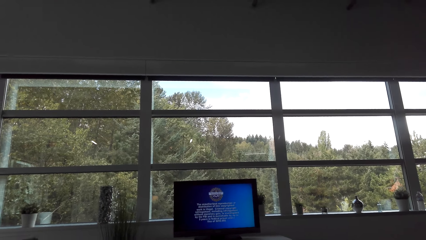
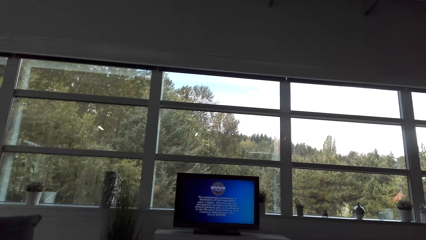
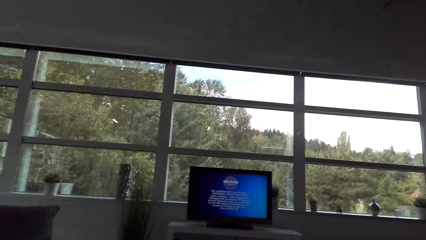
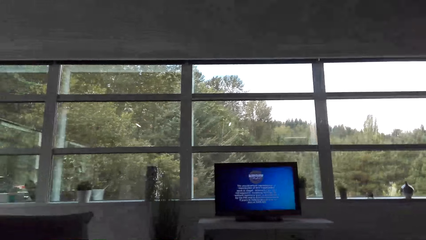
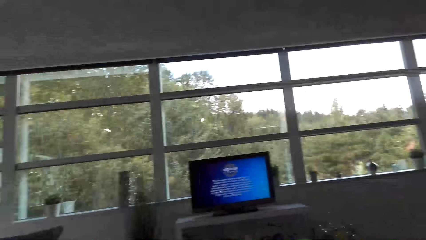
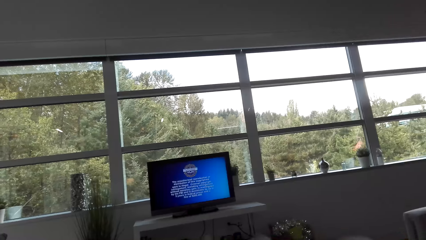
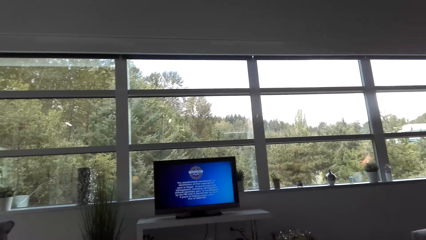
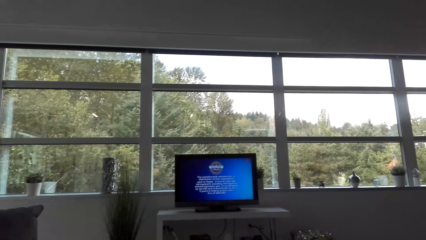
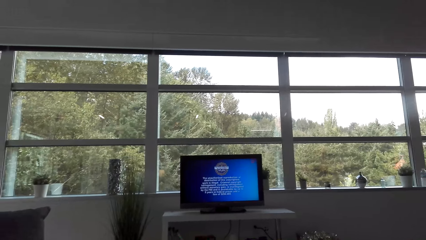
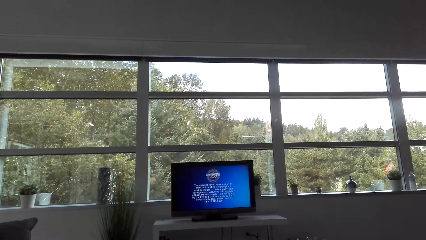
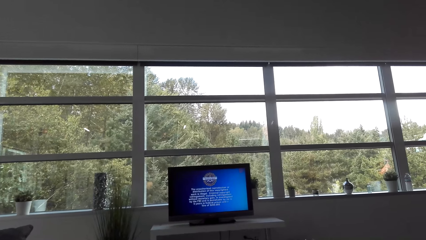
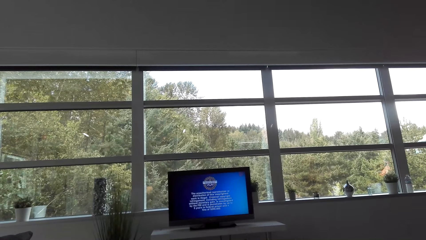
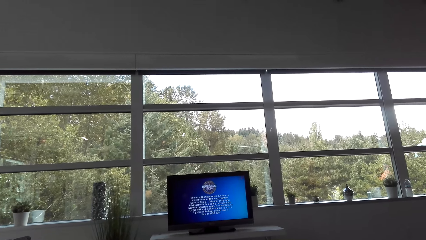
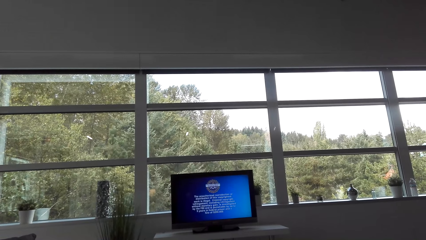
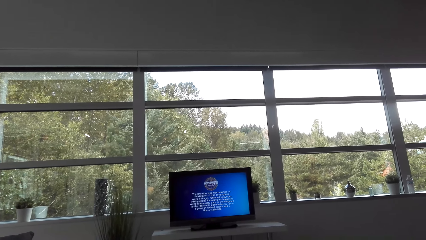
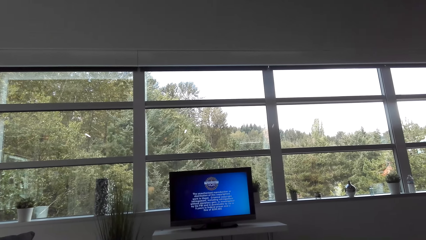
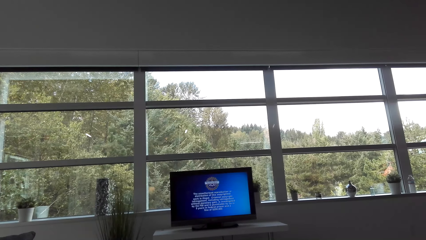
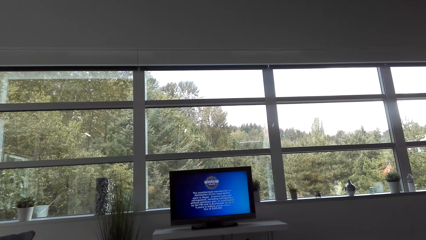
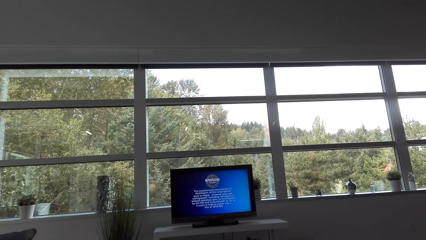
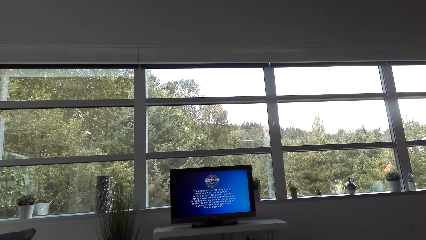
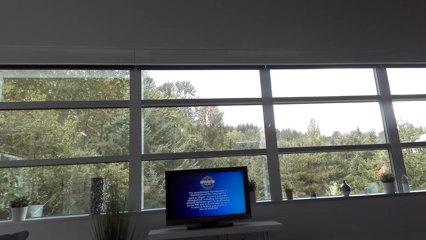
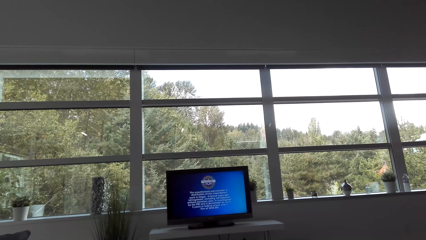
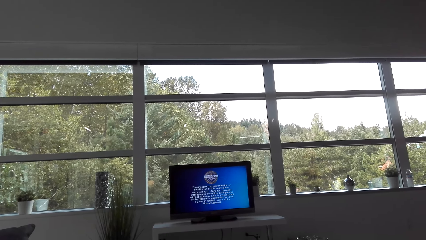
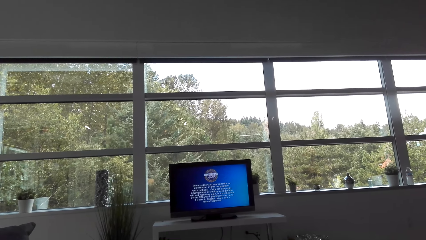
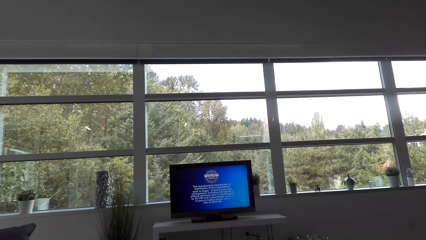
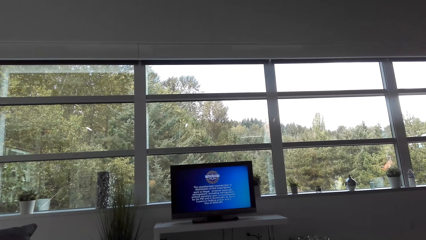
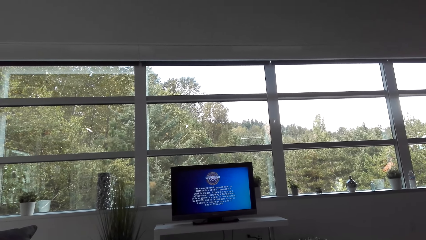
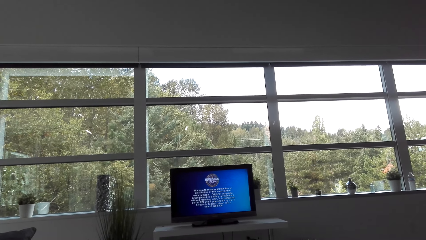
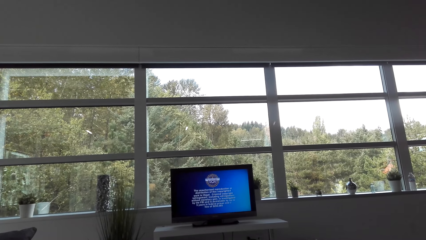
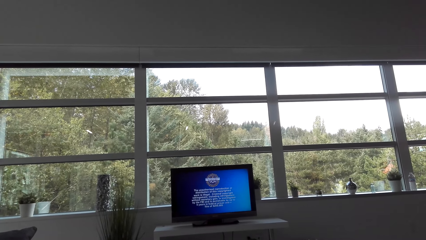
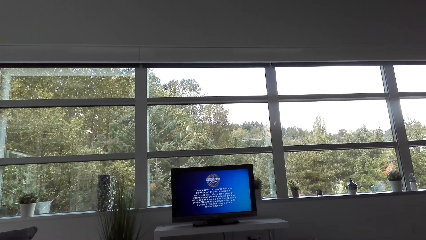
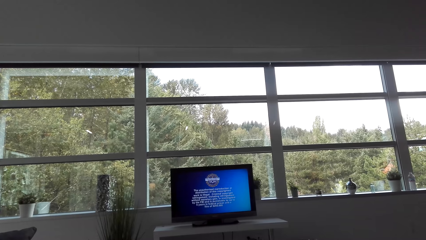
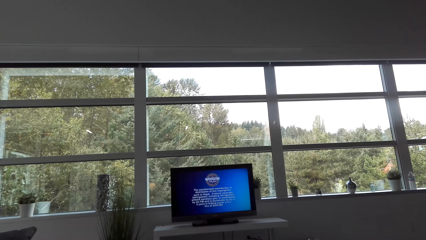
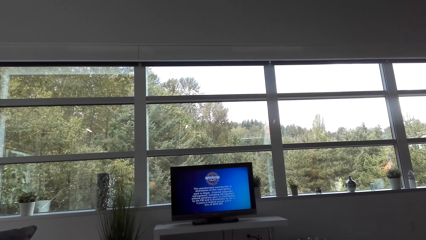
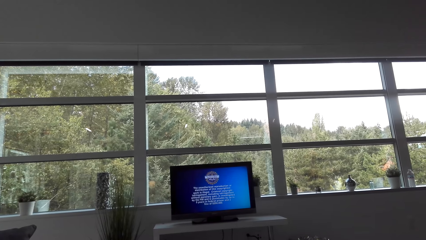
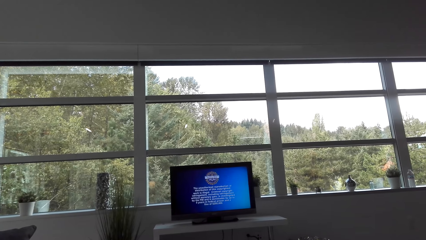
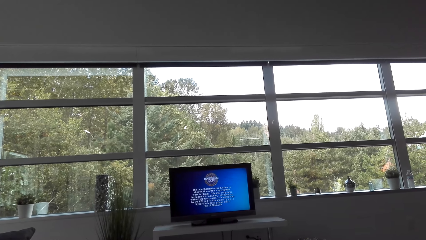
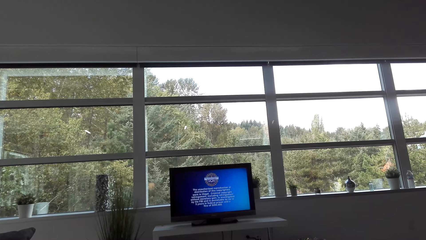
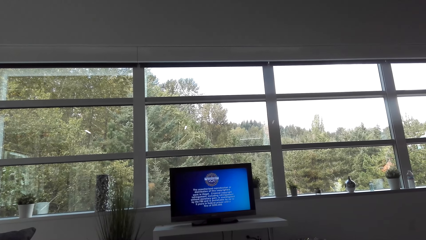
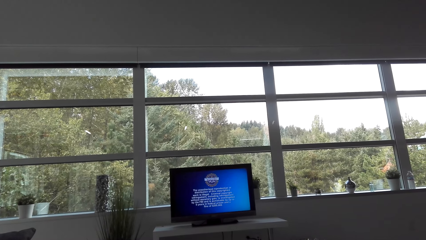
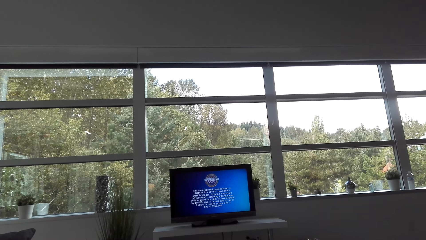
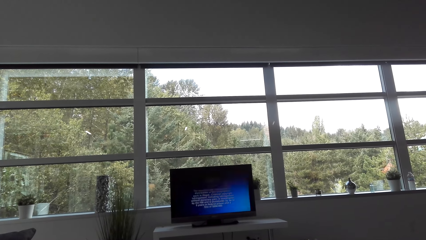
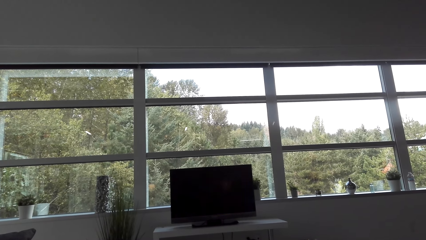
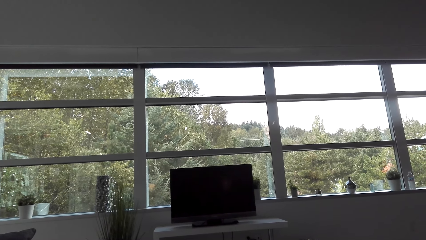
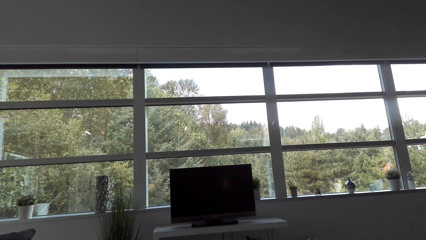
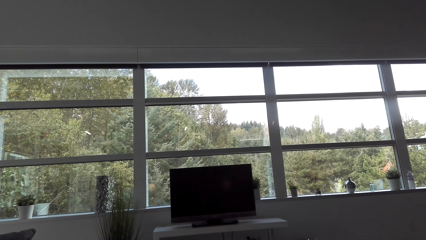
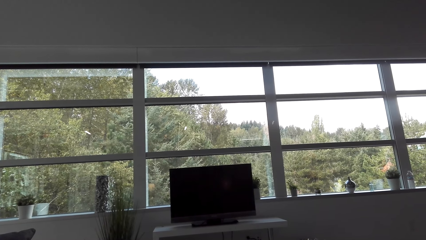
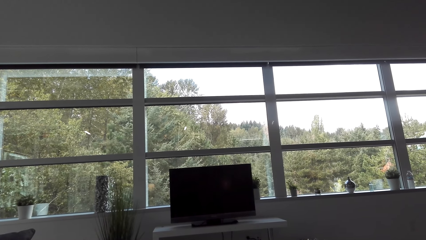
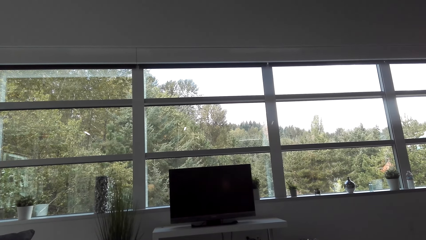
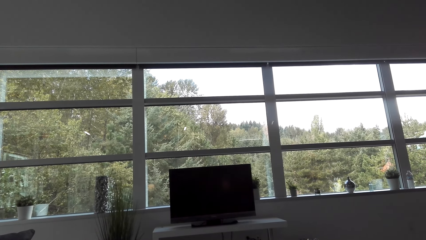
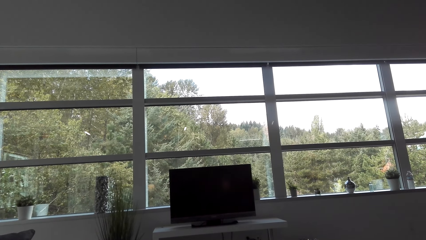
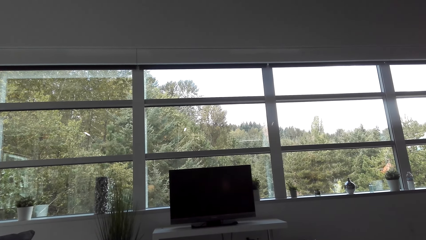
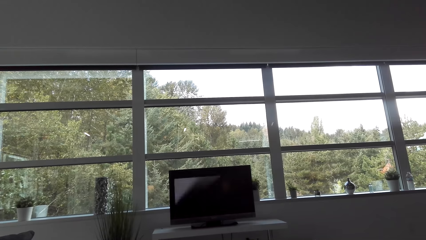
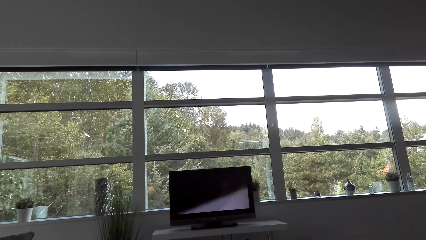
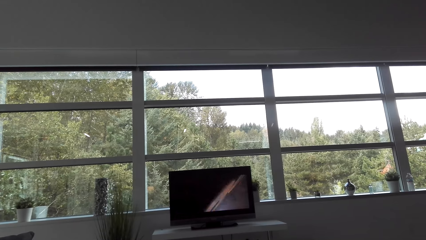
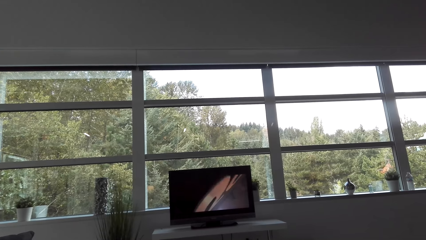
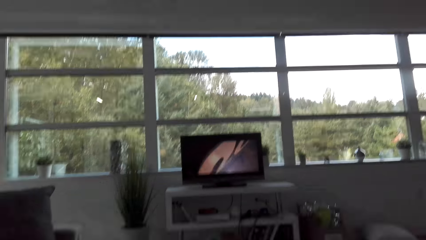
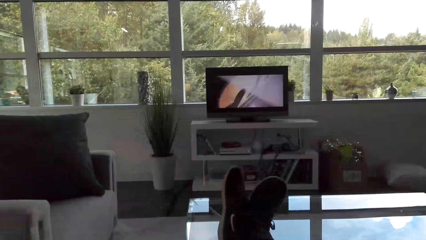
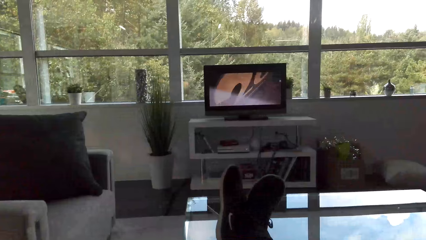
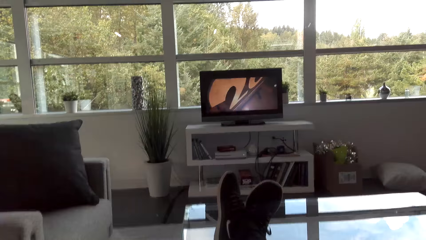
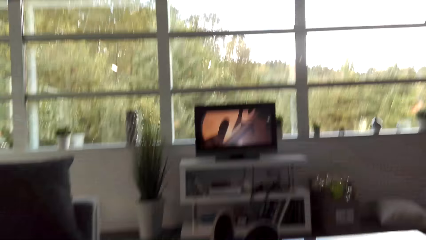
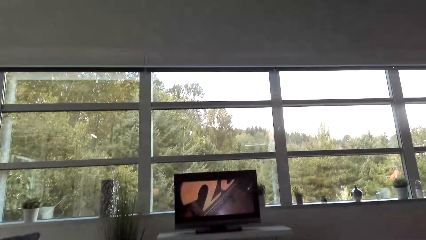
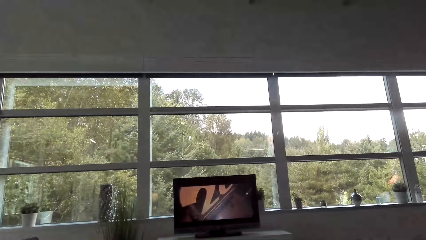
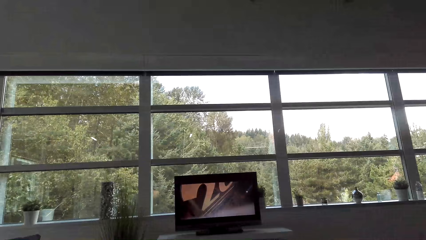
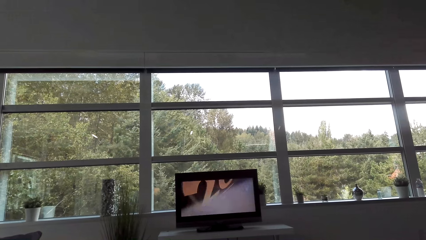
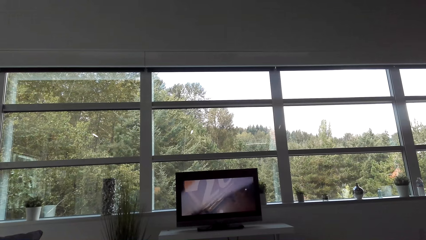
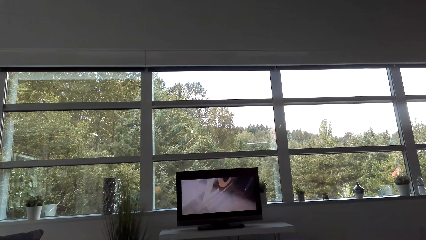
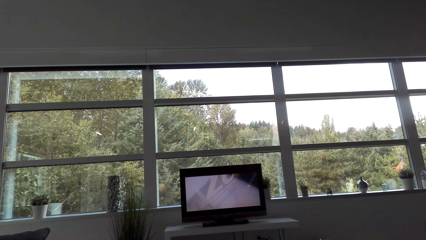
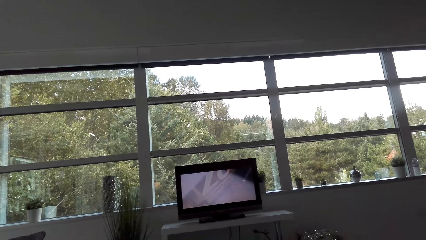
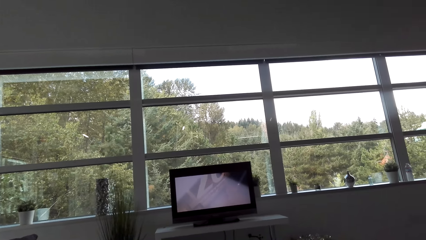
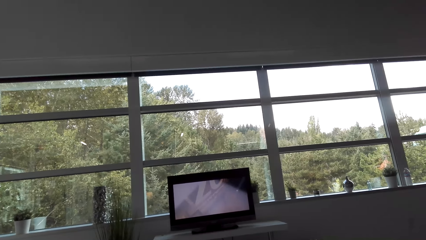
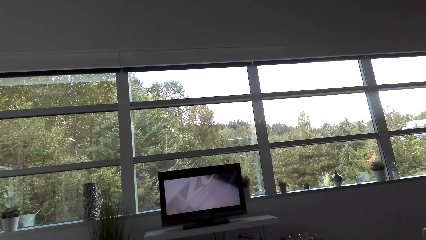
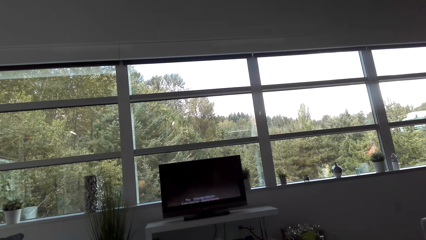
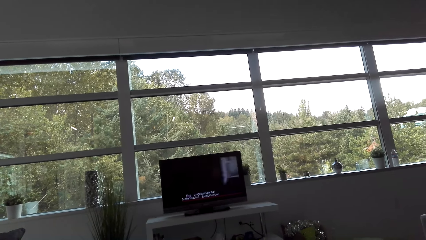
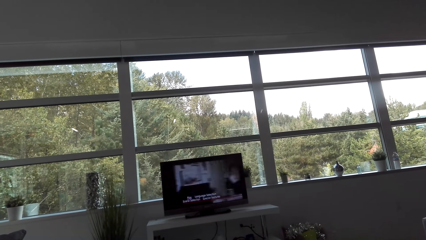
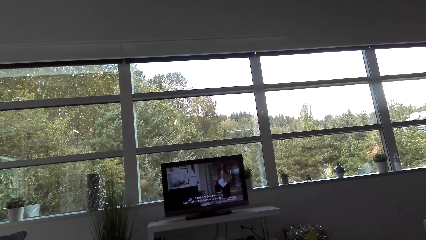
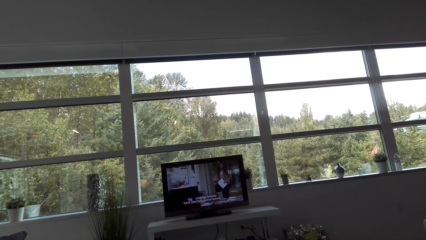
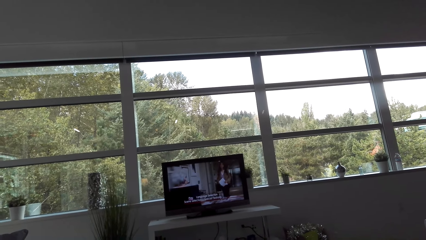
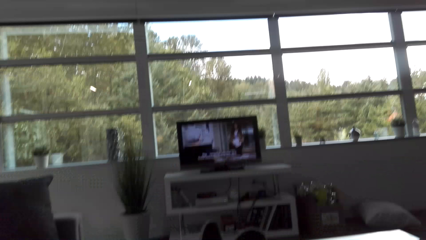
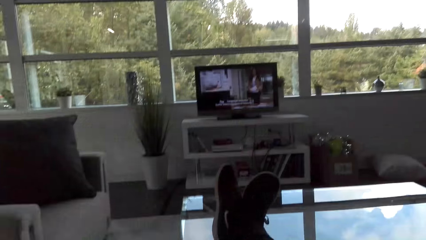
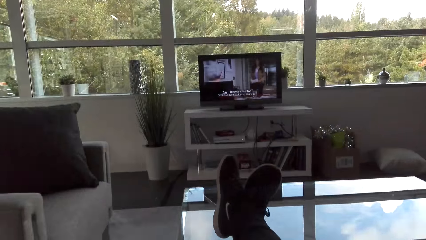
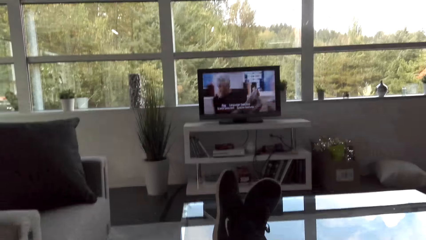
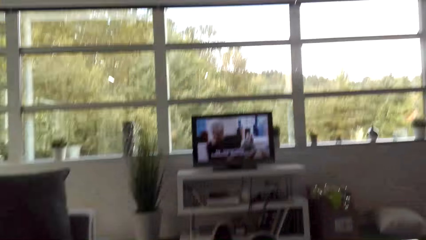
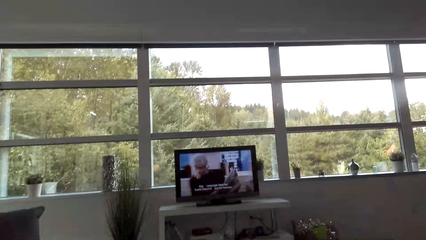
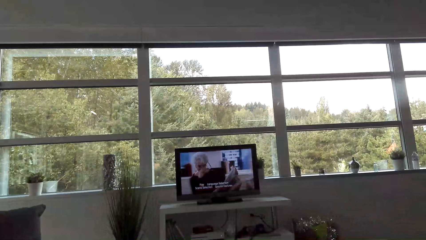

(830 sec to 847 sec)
The camera wearer converses.
